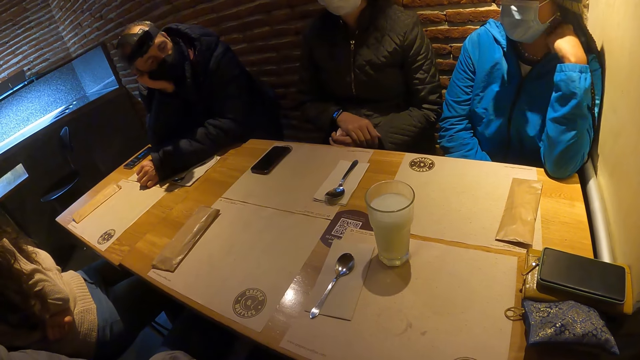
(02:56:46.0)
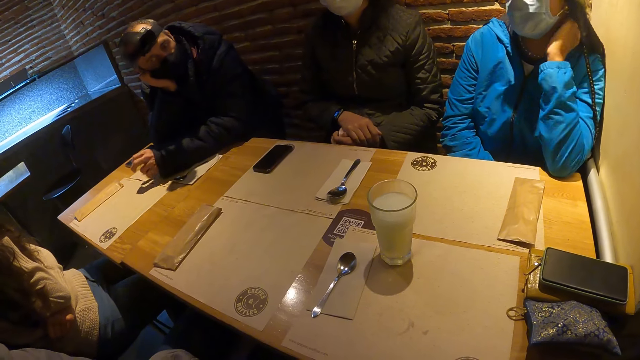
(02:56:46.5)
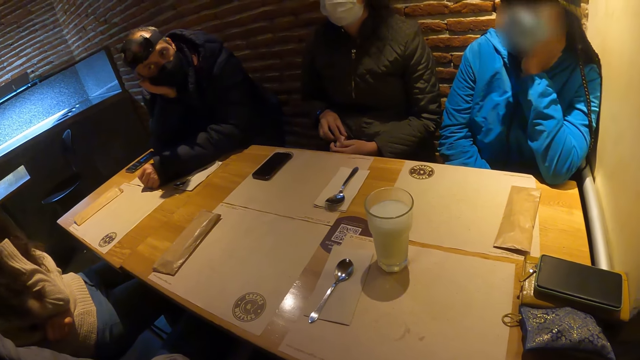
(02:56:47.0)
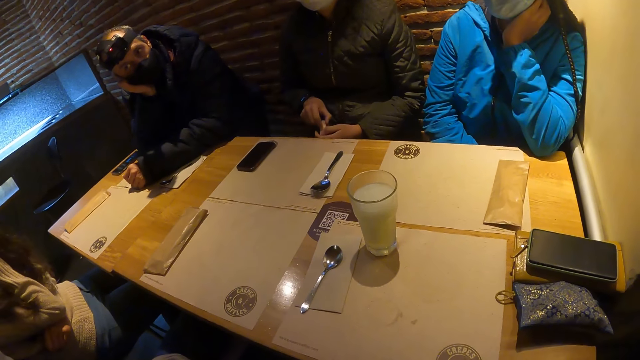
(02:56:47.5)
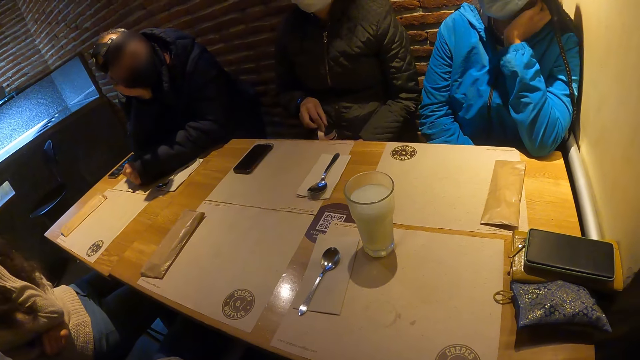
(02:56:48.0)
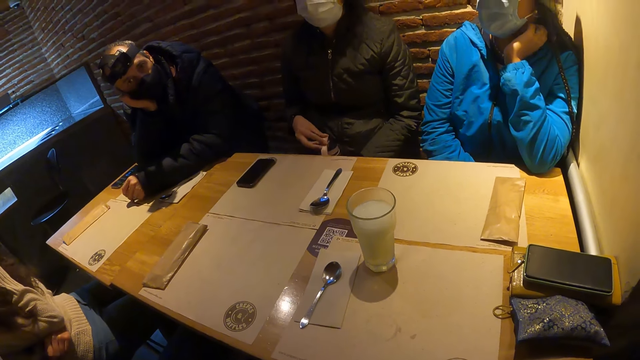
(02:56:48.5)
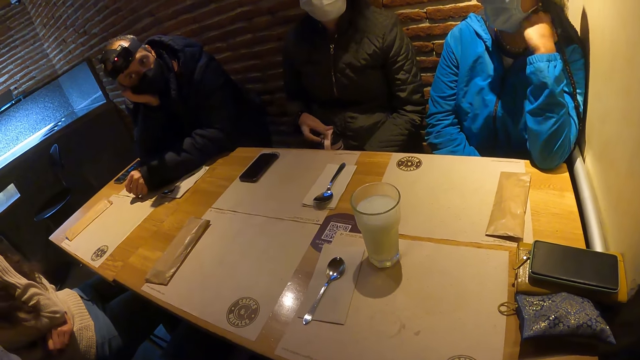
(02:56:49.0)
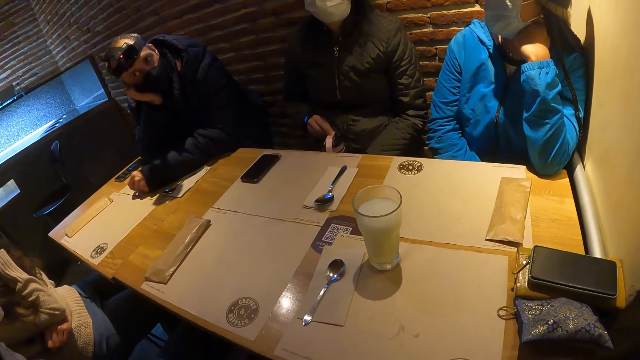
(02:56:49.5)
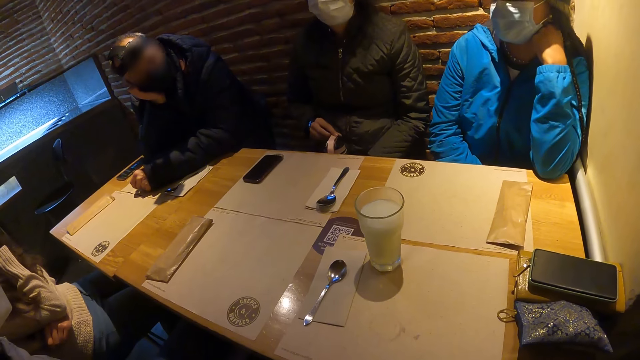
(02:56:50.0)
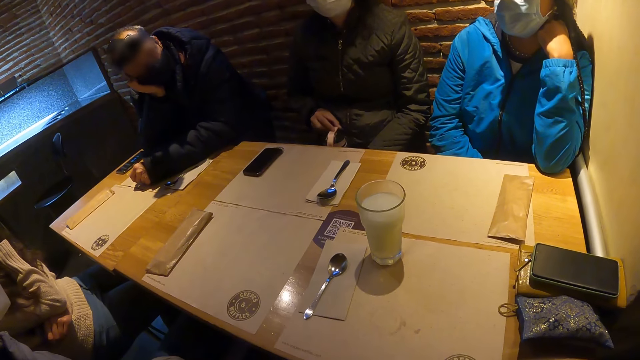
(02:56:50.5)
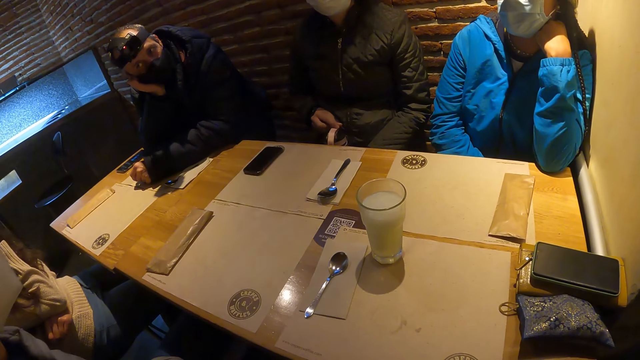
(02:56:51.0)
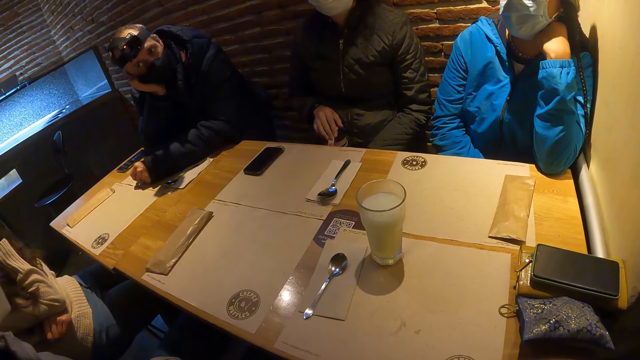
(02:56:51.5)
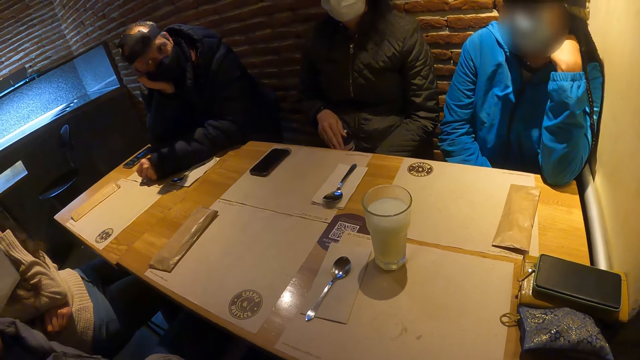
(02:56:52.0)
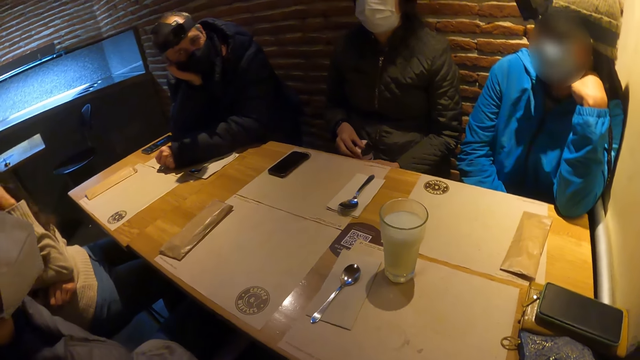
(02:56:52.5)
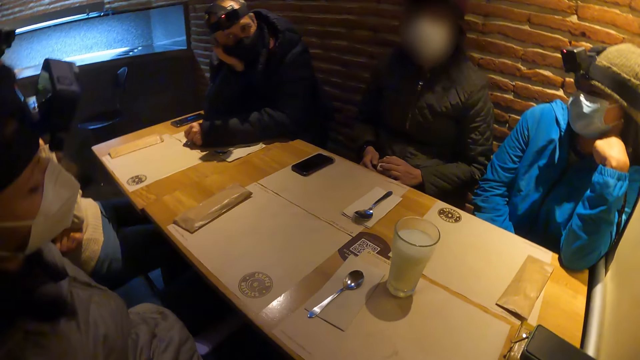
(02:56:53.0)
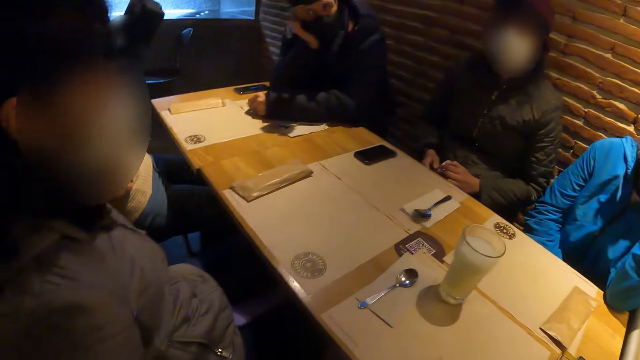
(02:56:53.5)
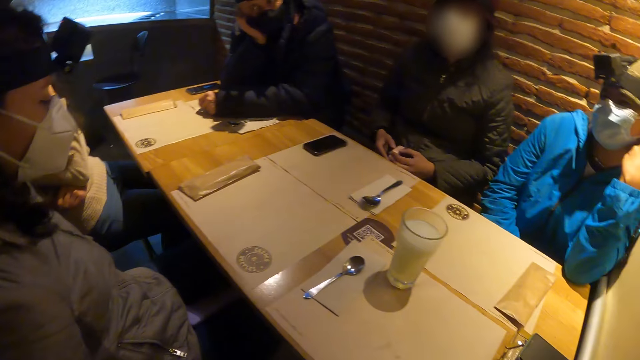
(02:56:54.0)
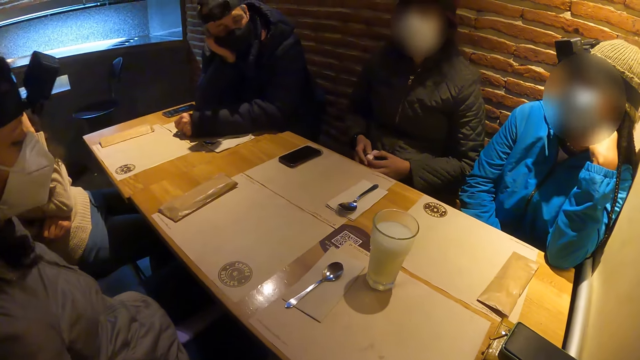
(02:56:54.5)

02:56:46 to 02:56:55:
A lady holds a water bottle with both hands. A man looks at a person.

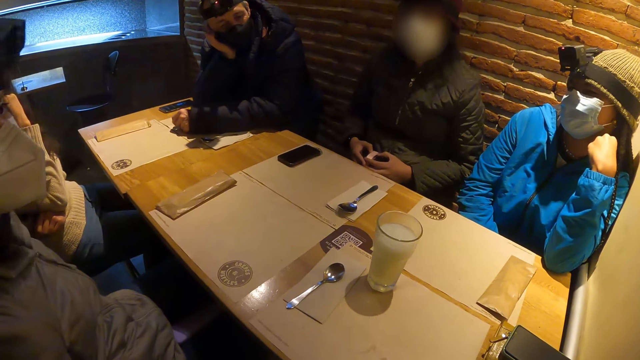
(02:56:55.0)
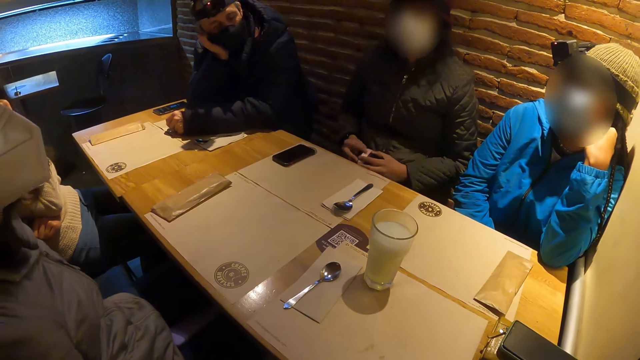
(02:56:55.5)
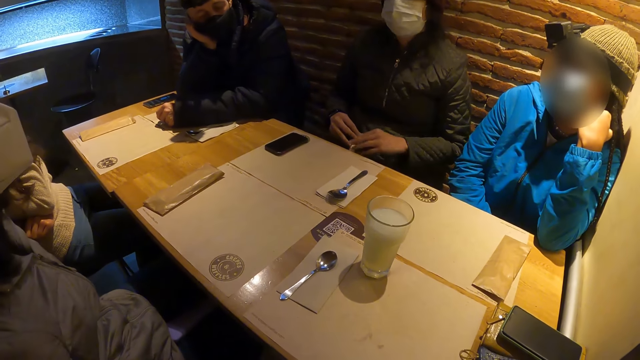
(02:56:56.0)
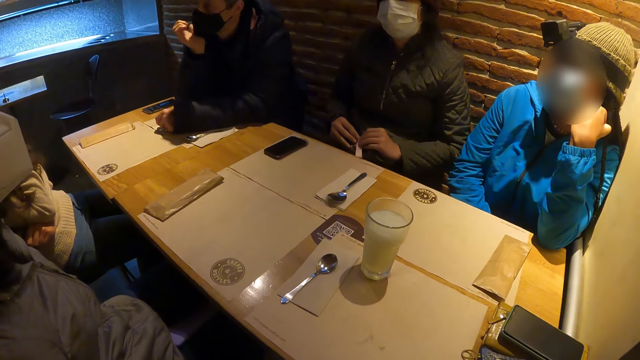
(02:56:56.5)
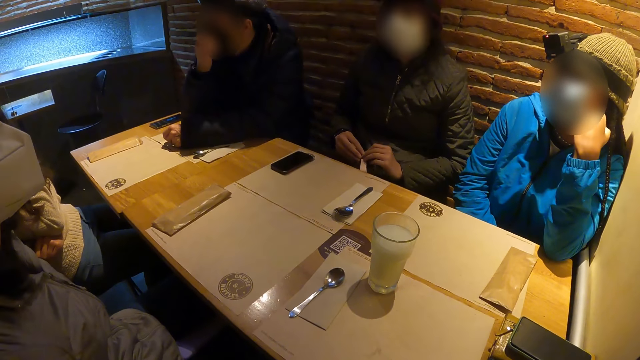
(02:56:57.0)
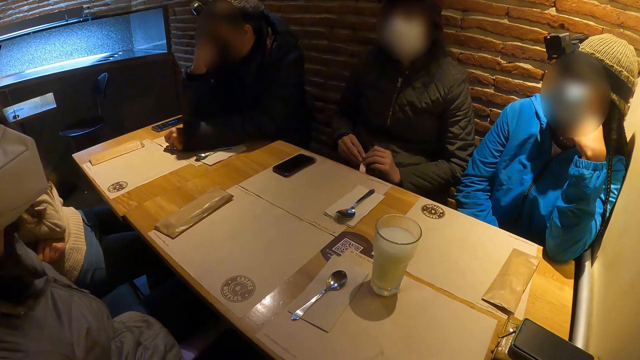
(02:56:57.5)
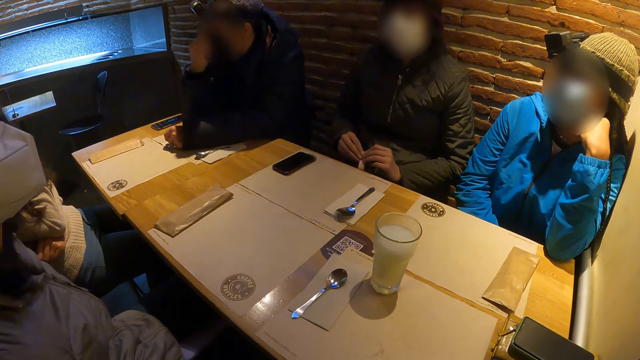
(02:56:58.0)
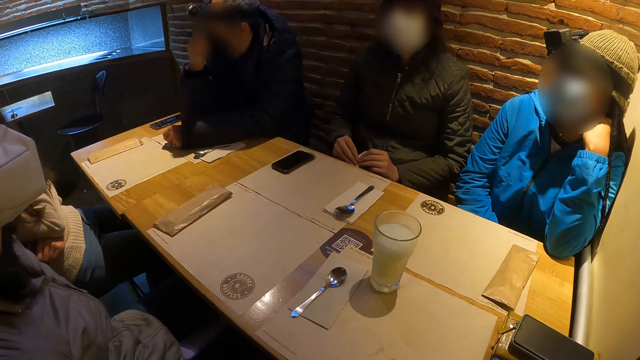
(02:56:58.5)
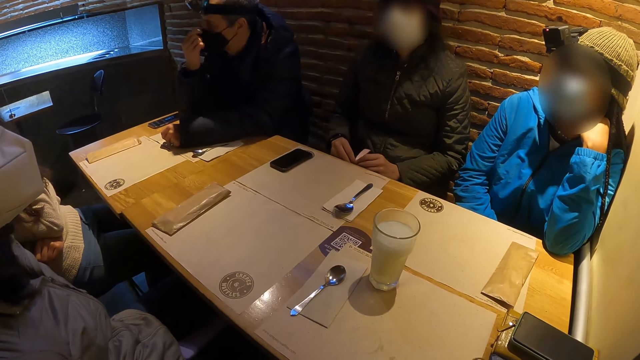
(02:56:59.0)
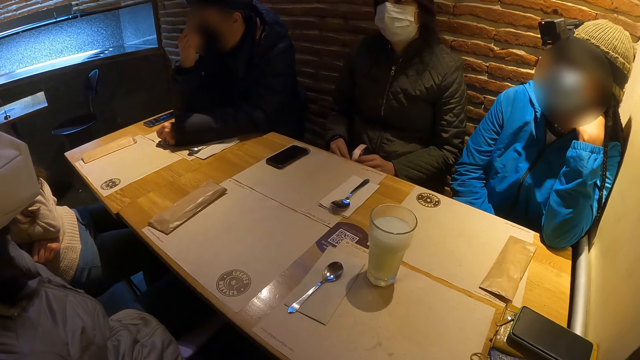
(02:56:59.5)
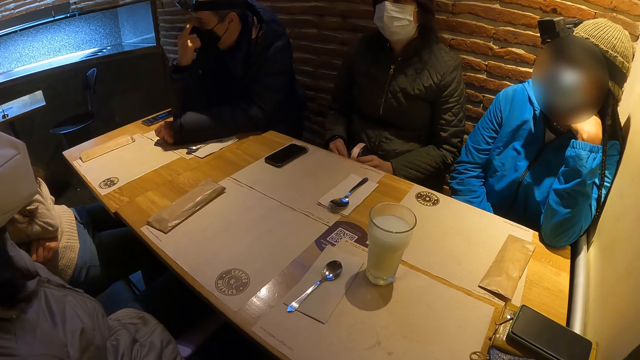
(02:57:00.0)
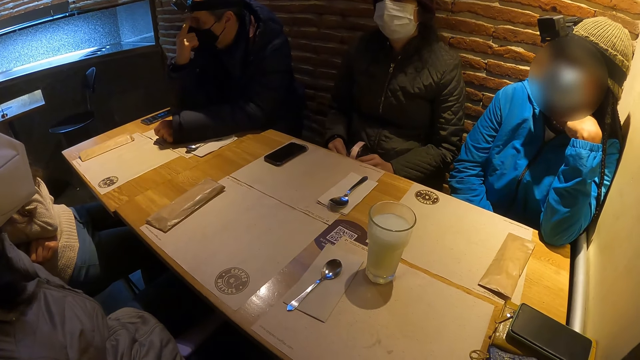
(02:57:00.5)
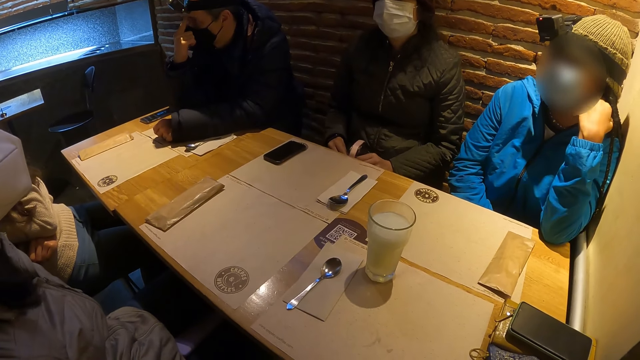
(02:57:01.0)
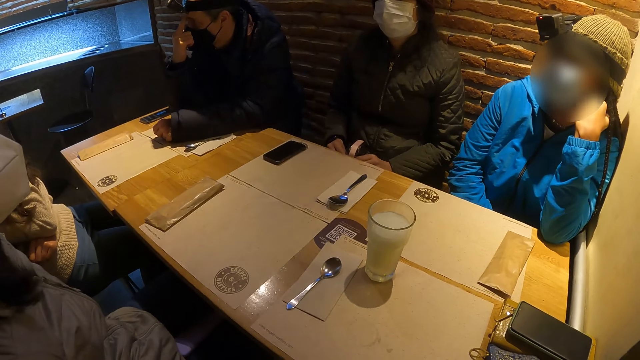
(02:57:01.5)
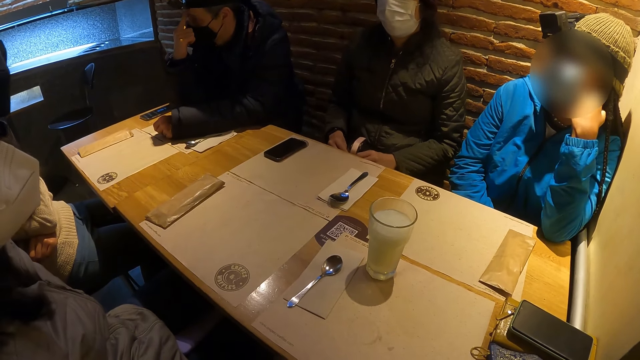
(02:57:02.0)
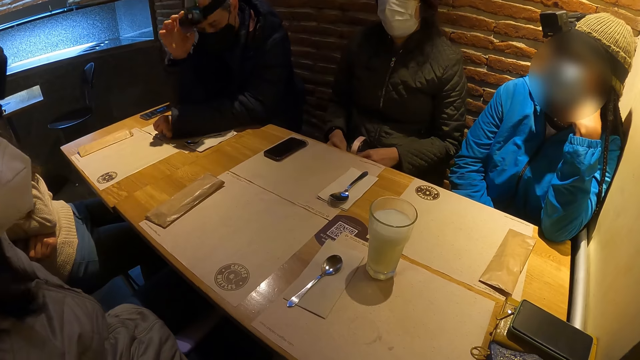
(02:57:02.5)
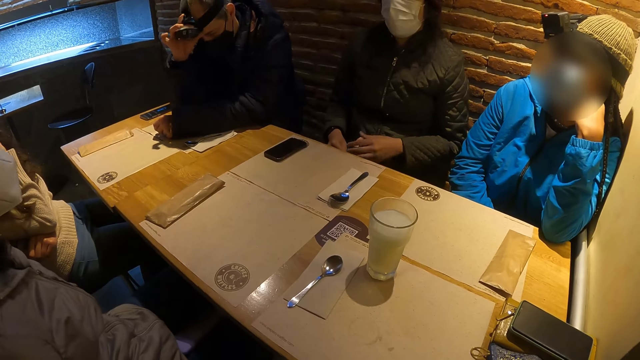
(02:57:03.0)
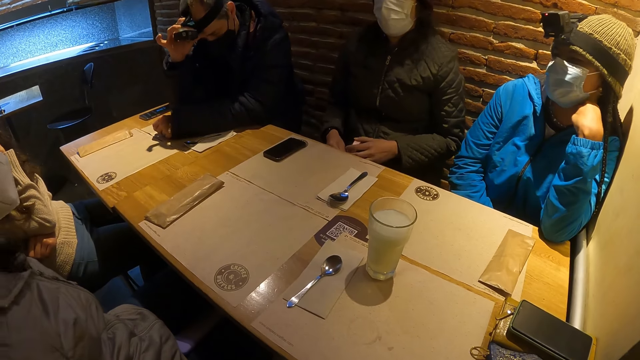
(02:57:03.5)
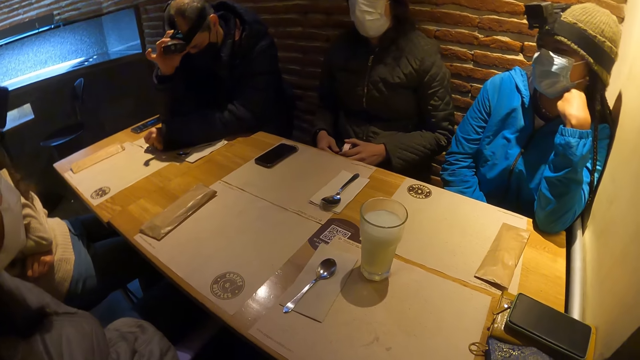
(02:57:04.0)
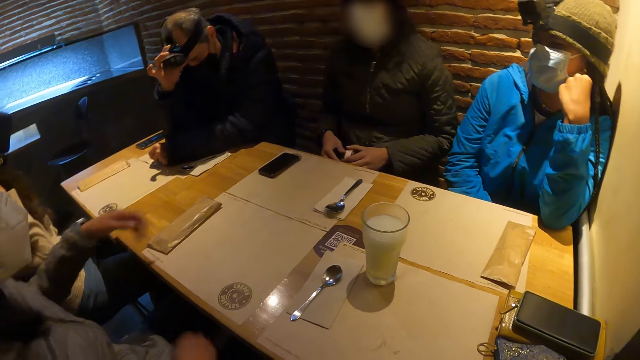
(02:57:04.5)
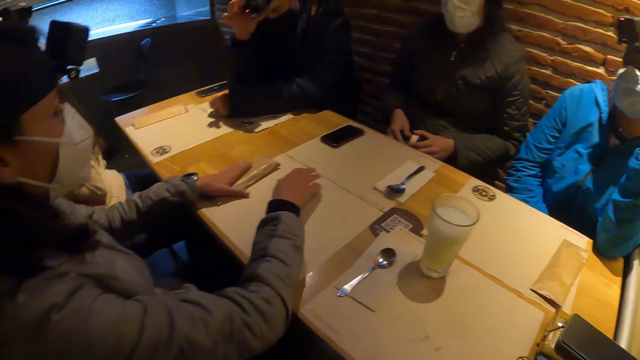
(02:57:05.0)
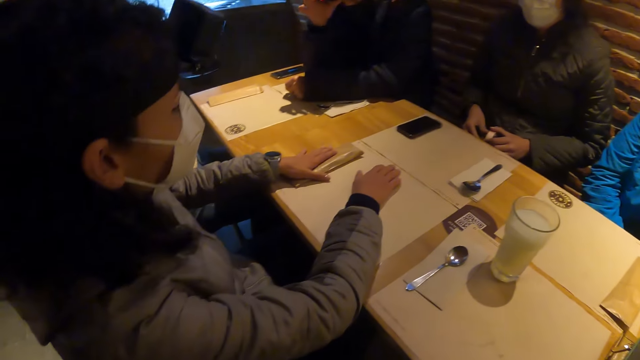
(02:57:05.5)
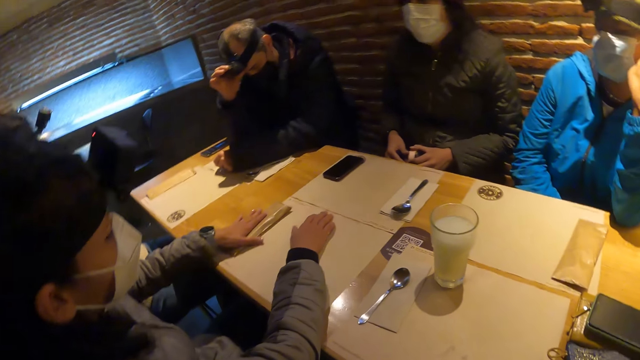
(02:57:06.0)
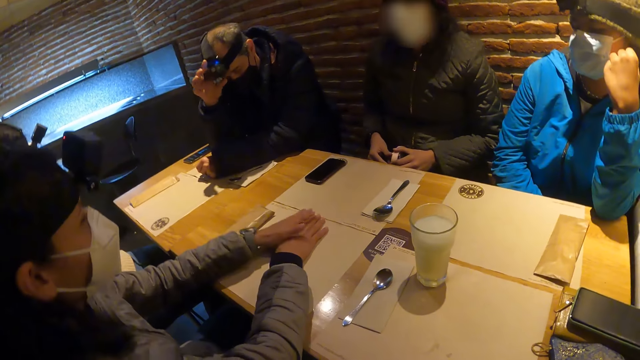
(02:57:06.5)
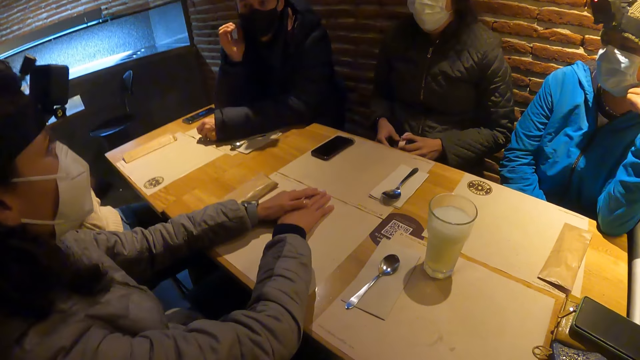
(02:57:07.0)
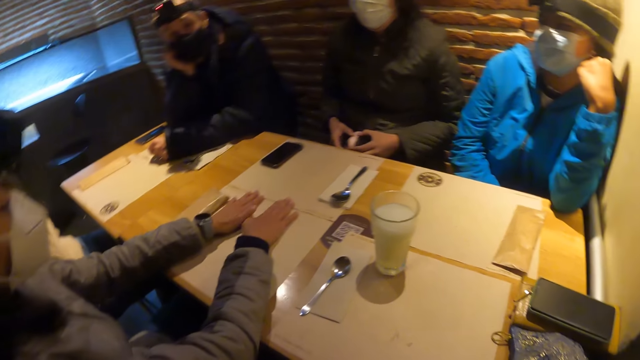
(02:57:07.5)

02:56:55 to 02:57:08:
A man touches the face mask with his right hand. The man adjusts the camera on his head with his right hand. The man grabs the camera with his right hand. A person puts hands on the table.
